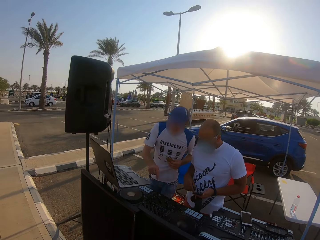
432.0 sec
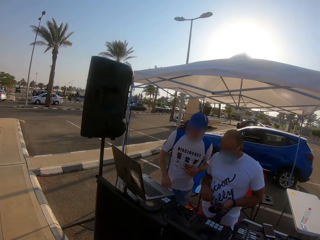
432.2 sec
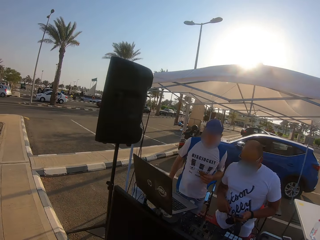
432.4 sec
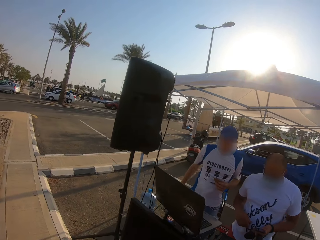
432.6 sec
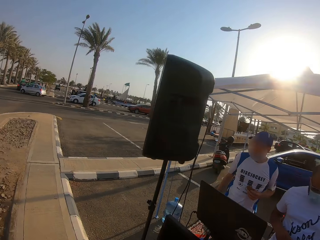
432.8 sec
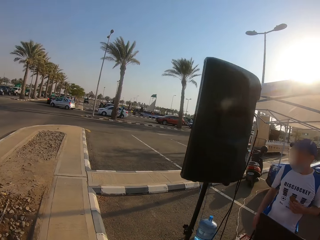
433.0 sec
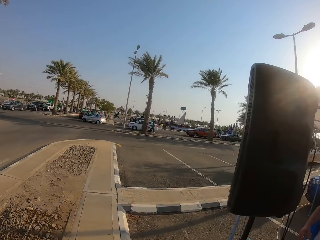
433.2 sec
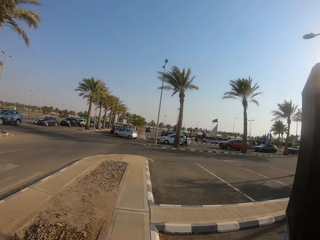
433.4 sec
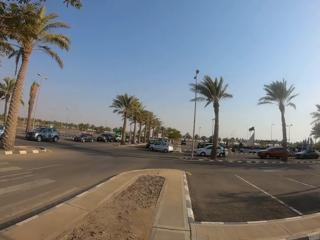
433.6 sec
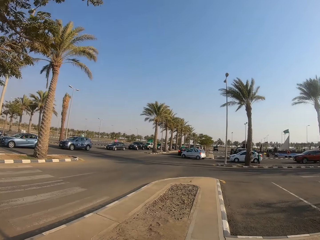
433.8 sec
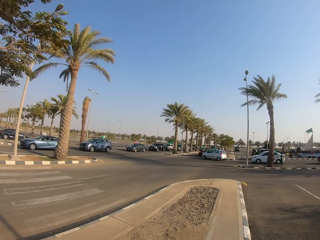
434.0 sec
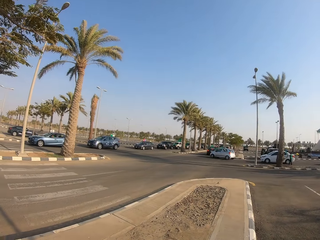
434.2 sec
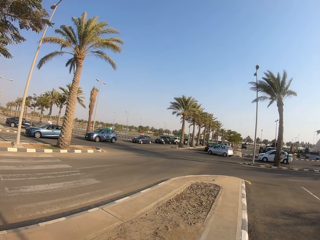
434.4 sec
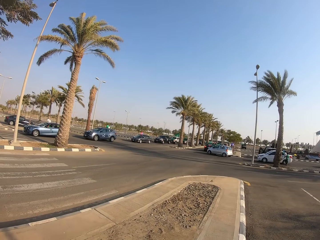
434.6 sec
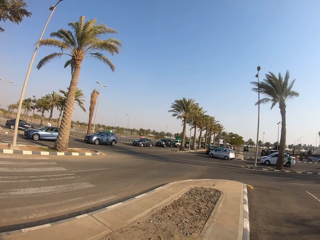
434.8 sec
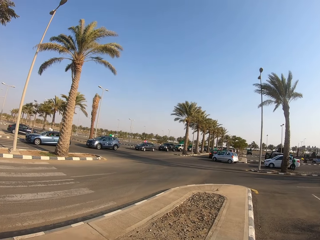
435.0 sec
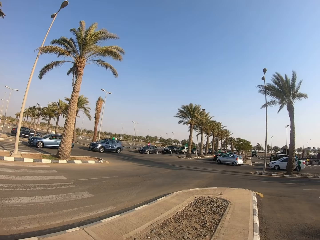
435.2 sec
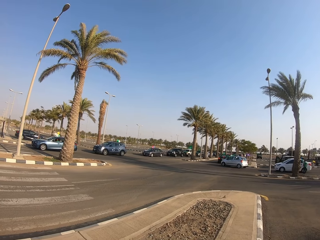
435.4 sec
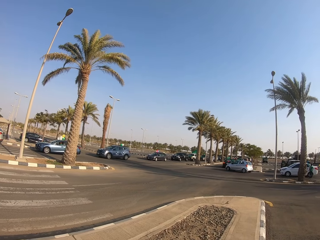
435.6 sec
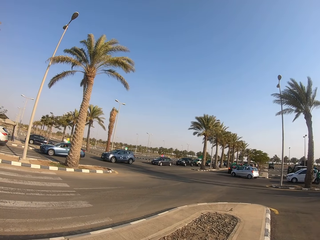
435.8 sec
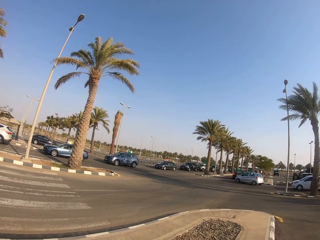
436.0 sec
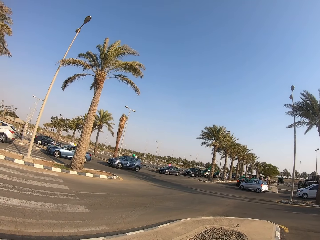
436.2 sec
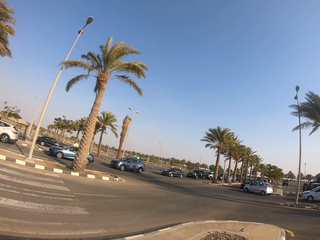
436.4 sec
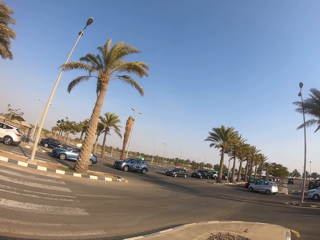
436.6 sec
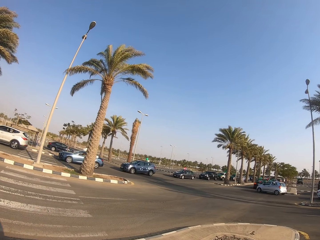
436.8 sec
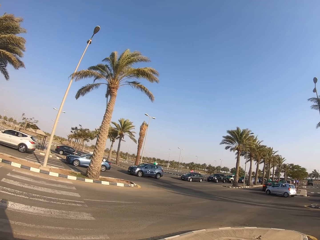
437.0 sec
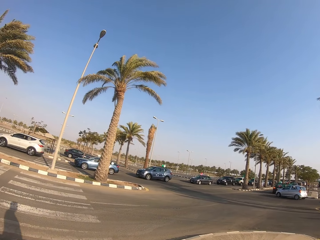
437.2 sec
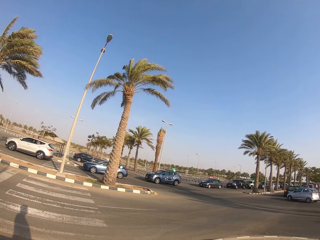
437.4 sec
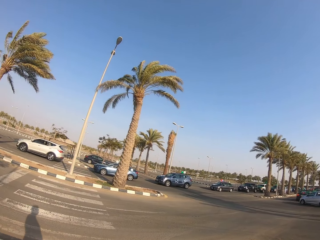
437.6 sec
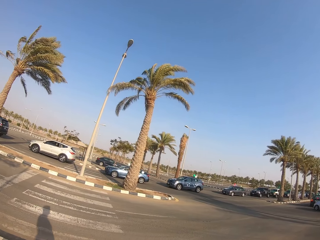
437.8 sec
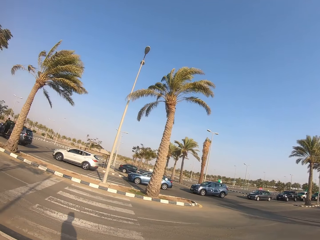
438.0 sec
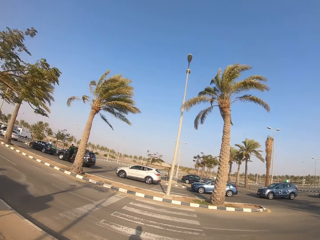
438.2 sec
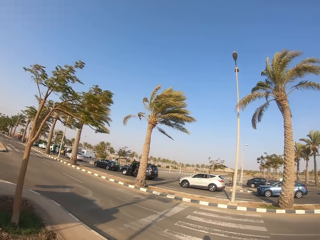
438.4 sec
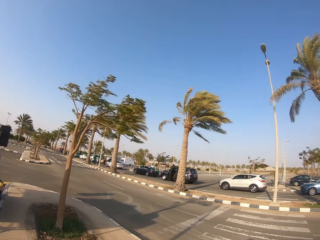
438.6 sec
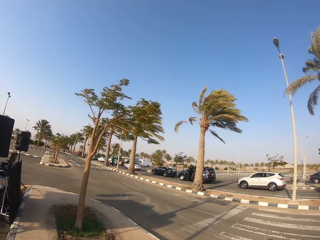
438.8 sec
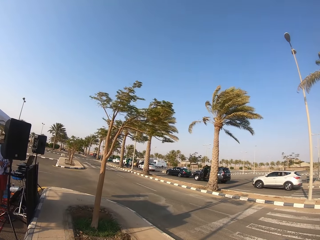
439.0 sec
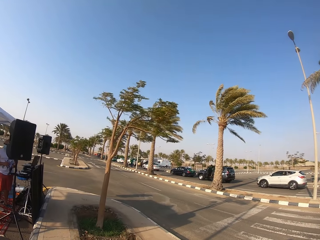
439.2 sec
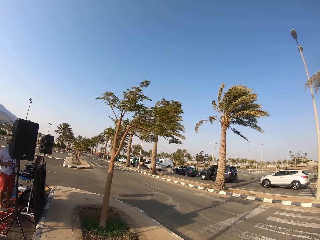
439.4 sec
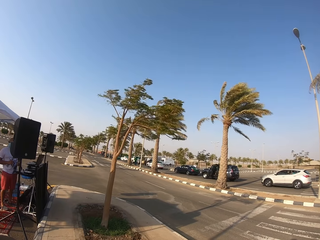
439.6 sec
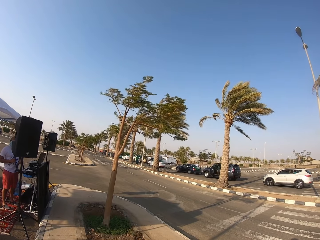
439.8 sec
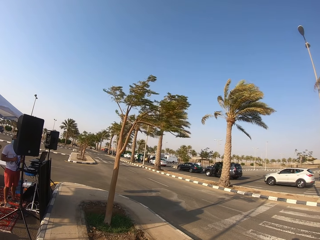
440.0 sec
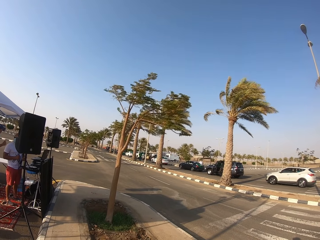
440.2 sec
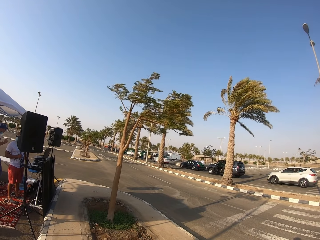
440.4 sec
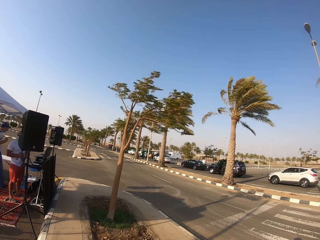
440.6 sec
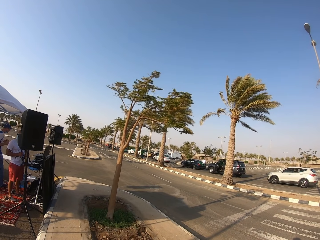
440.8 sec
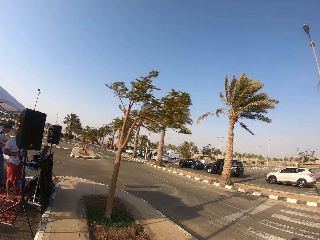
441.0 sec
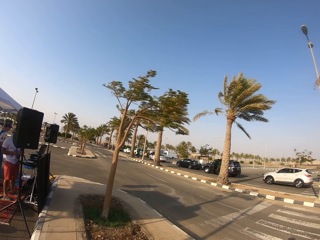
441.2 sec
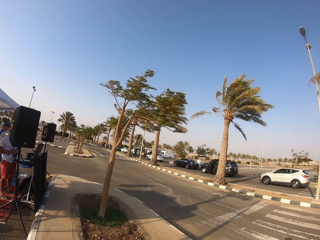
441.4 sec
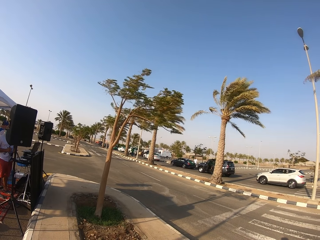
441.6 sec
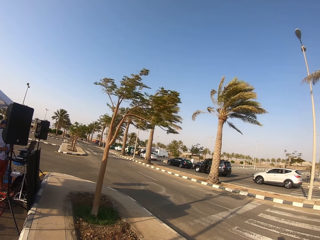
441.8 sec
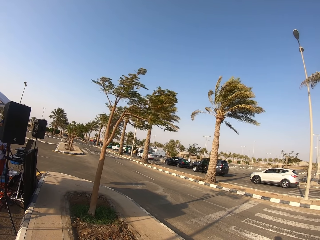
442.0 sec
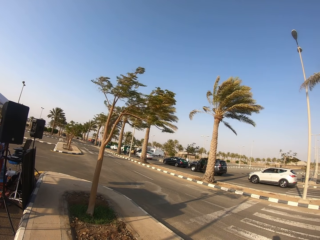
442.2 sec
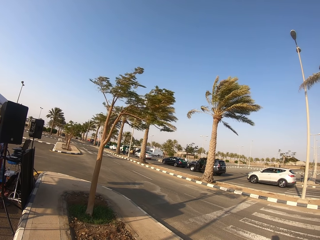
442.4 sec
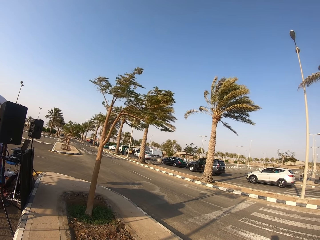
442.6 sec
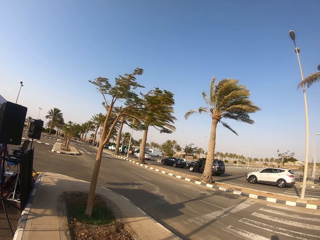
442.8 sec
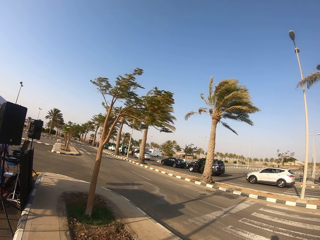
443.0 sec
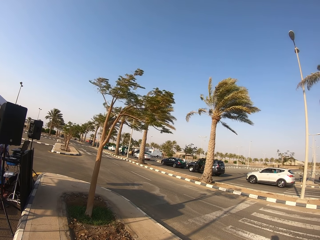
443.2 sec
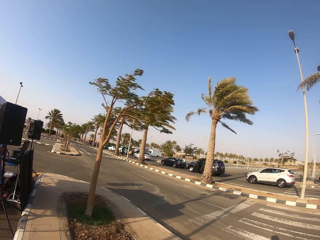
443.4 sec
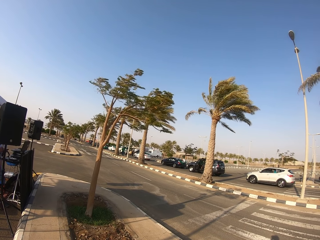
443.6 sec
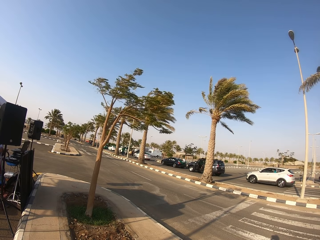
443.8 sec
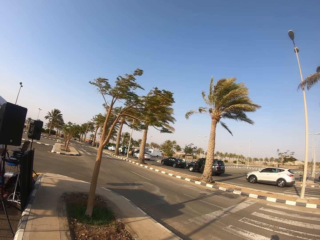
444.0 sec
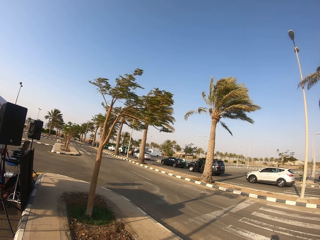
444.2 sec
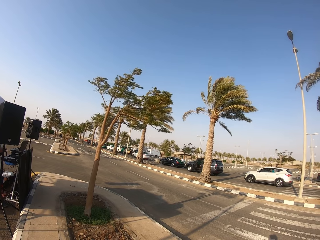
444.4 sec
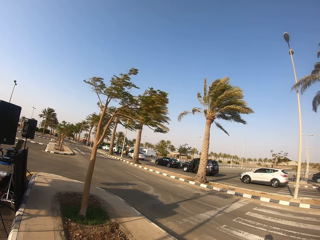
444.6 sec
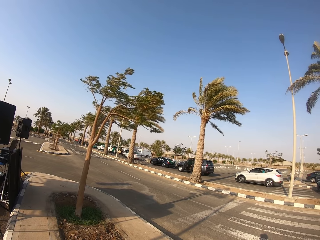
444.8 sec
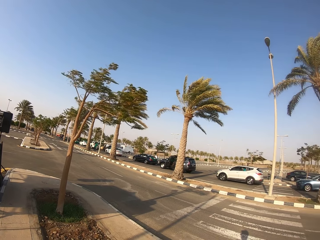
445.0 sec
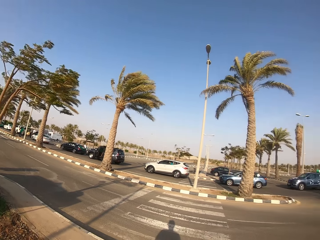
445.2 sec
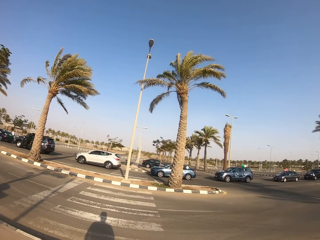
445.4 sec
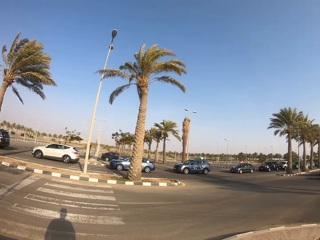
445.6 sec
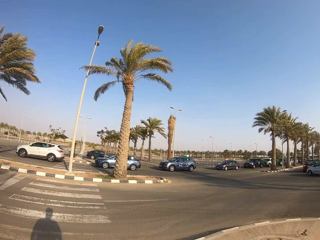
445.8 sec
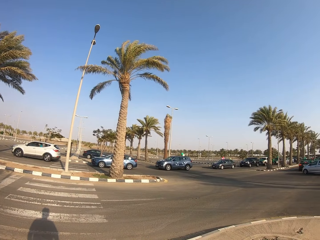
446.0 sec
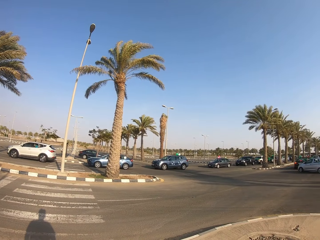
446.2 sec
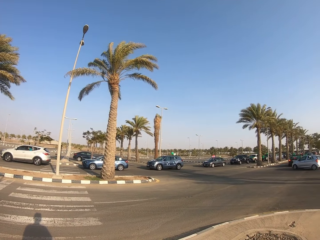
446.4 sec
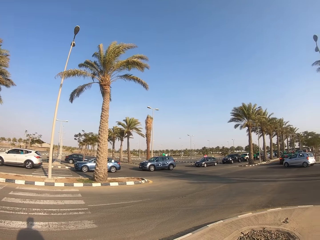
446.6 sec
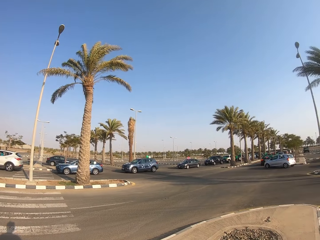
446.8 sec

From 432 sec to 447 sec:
The camera wearer walks on the pavement. They look around. They stand. They look around the parking lot.

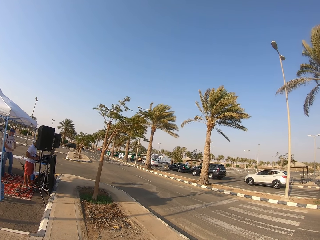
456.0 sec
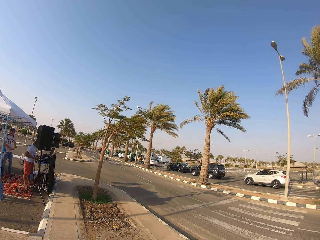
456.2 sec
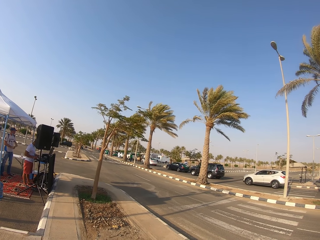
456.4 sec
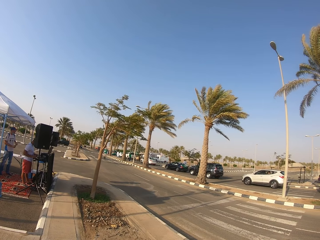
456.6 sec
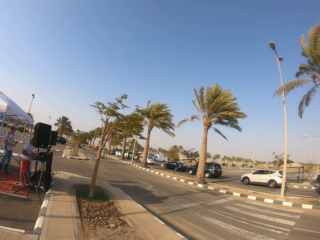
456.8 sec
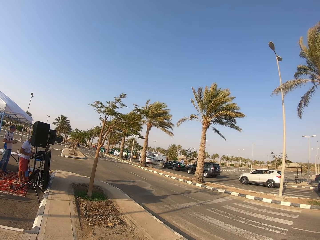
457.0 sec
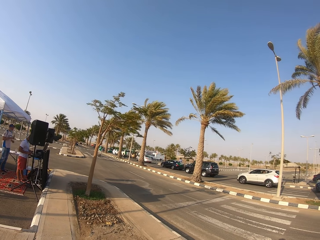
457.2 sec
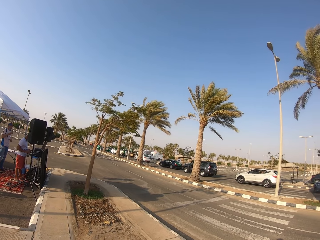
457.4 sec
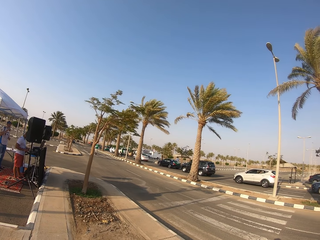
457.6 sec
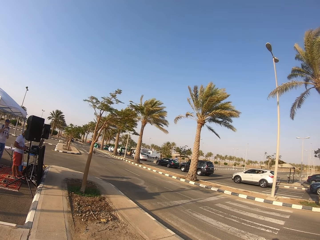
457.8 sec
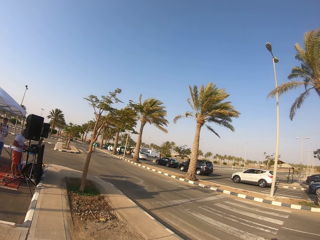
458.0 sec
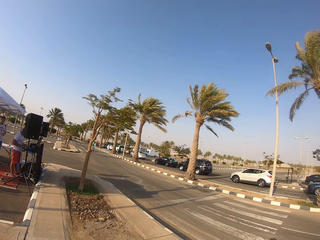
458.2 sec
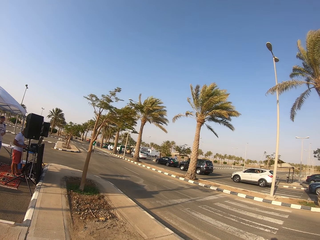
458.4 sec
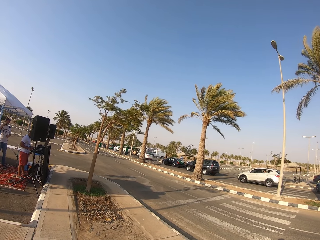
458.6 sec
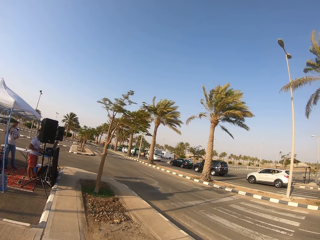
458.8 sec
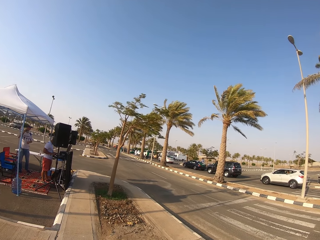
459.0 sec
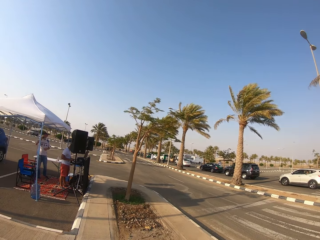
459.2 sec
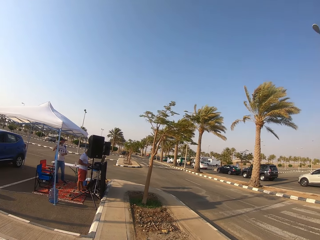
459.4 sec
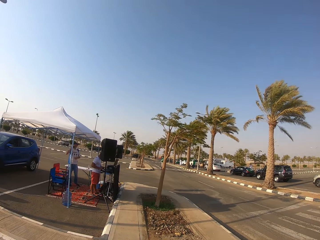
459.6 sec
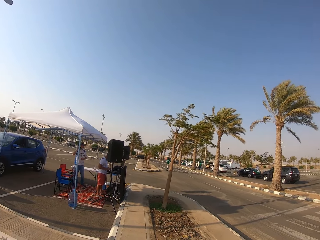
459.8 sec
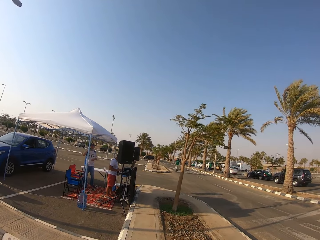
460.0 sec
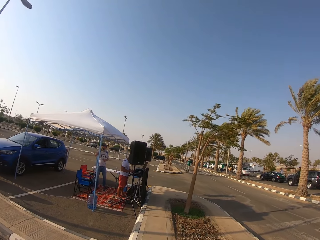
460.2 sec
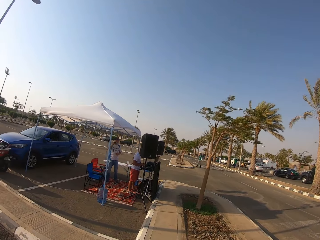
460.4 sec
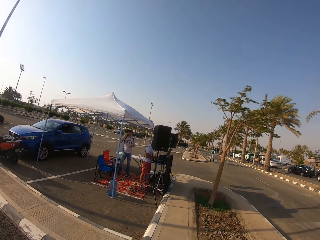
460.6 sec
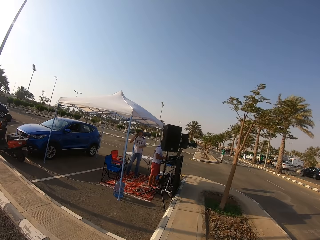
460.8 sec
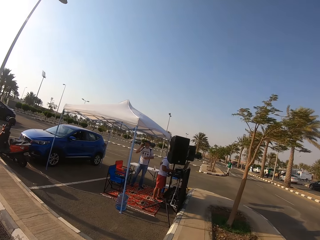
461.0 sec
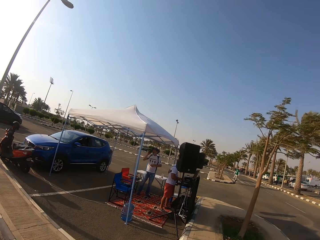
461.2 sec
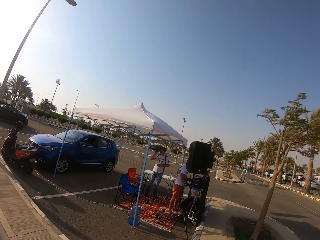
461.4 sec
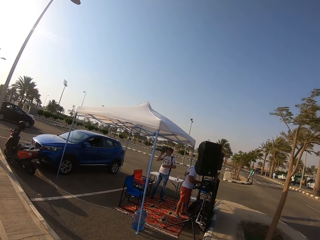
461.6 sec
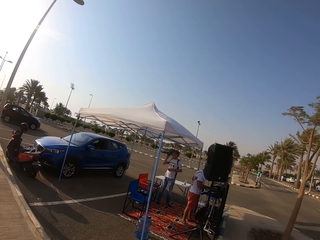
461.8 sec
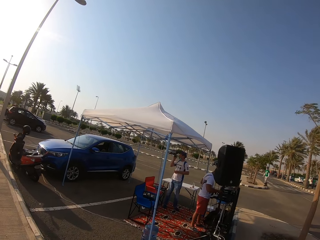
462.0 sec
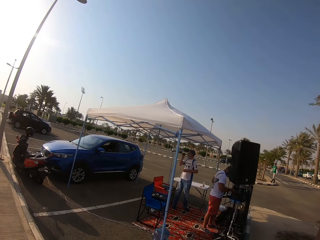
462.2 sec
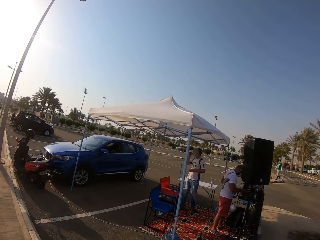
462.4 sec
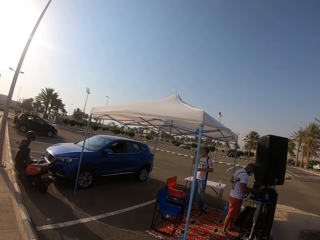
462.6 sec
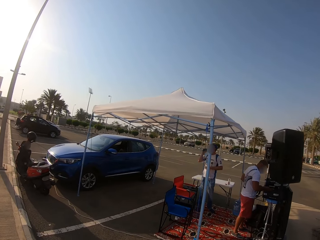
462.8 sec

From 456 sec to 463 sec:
A man drinks something. The camera wearer walks.
